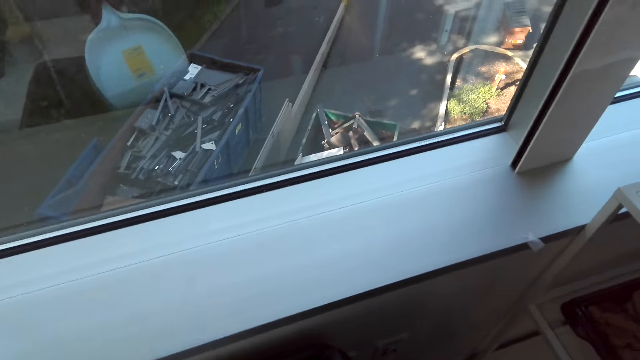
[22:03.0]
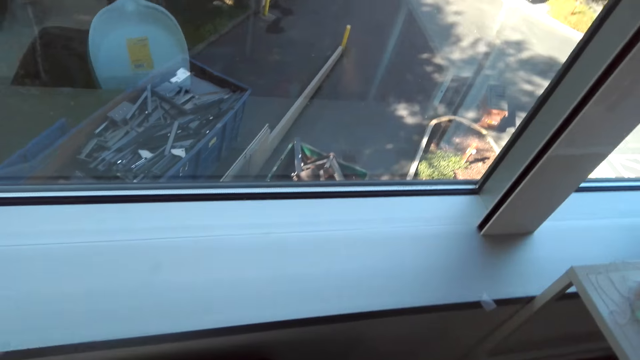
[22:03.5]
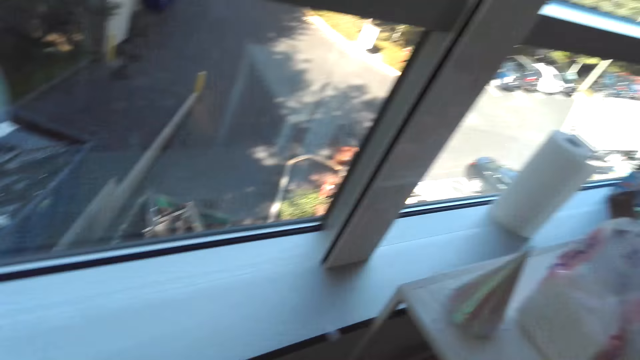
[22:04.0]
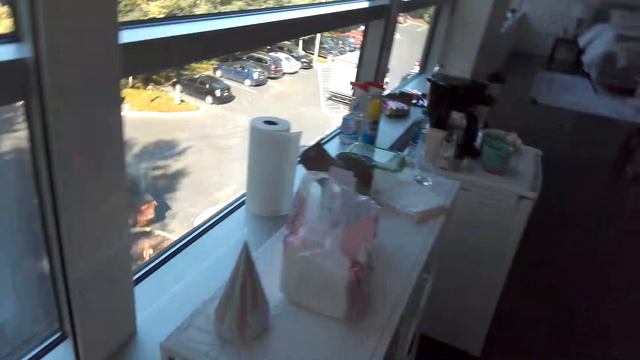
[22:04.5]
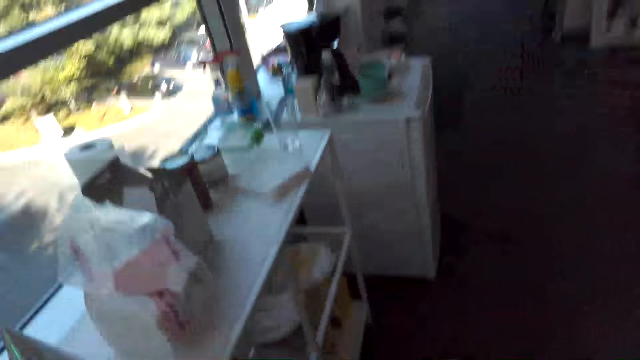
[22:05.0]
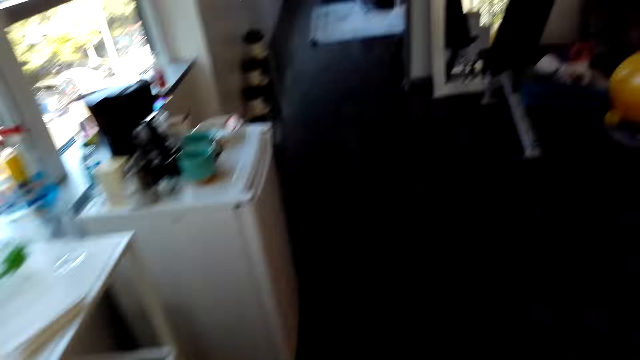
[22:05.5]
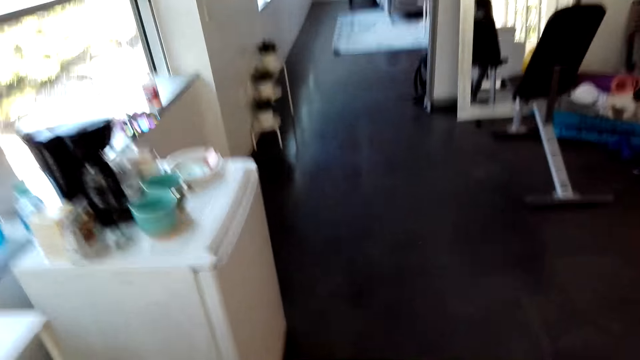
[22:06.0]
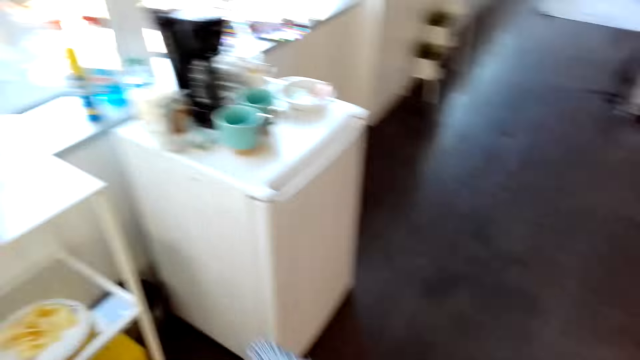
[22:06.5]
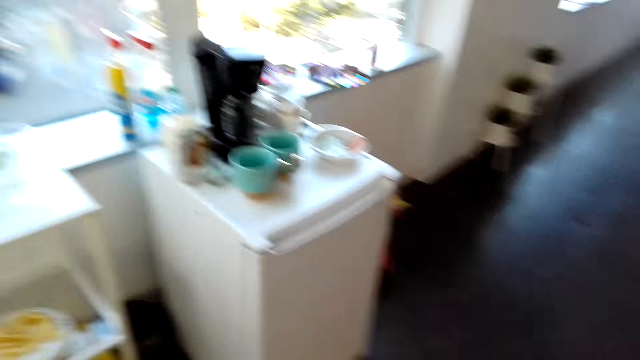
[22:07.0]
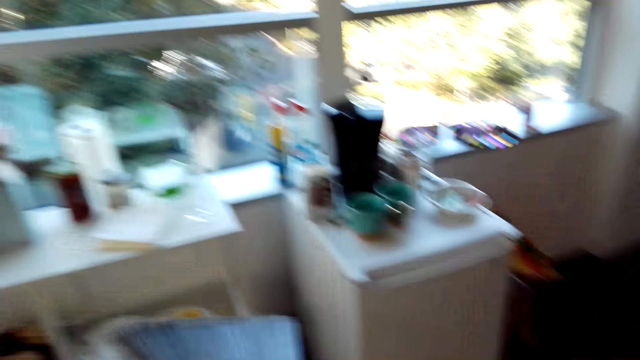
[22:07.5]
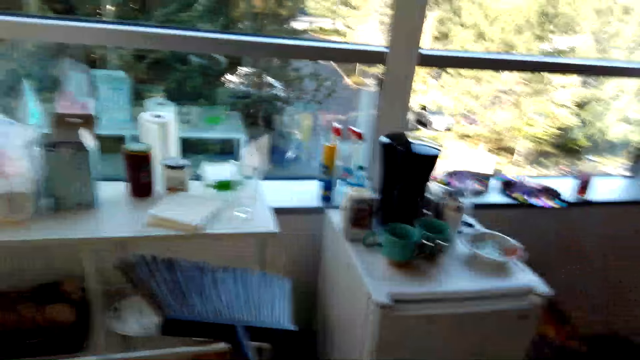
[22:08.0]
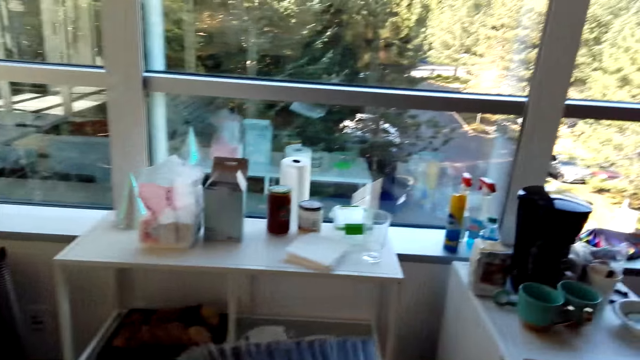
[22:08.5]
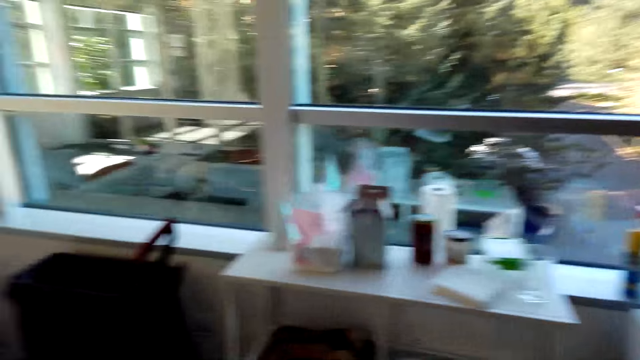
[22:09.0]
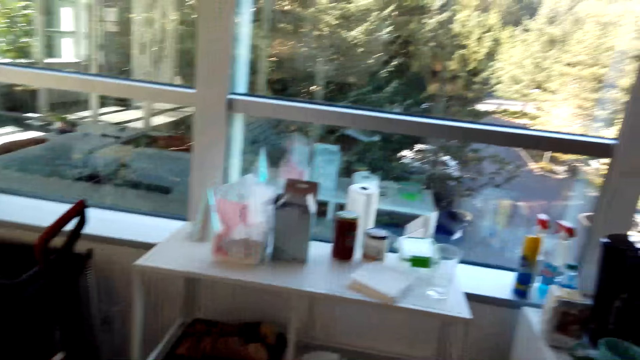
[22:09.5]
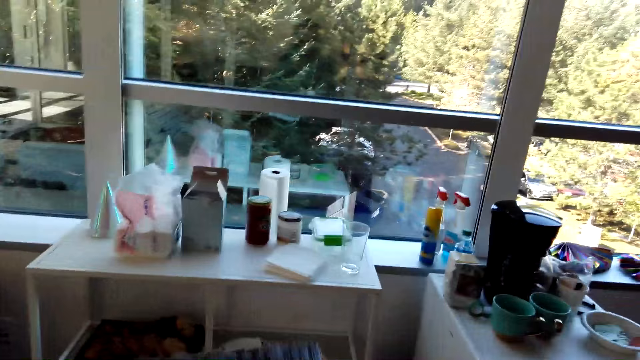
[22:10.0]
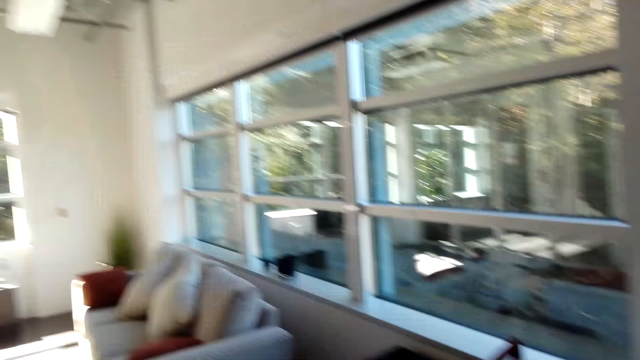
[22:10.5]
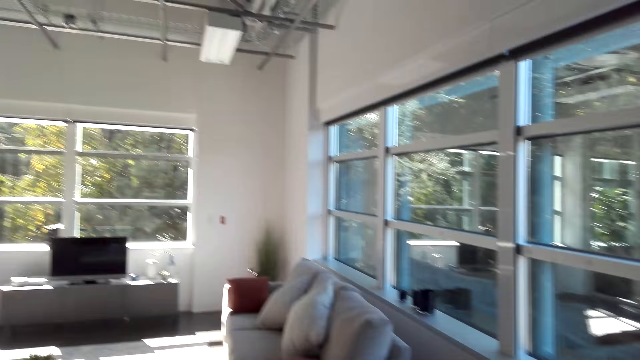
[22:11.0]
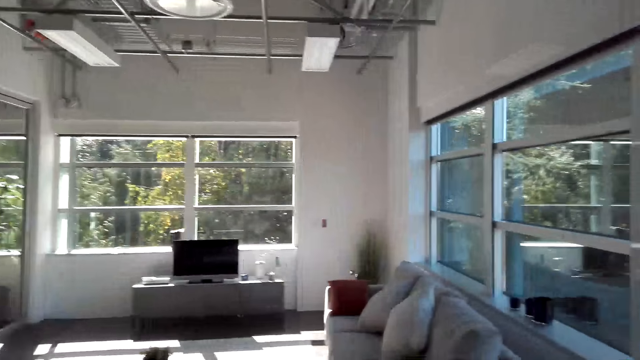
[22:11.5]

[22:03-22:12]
The camera wearer puts dirt on the dustbin. They walk in the house and hold a broom.

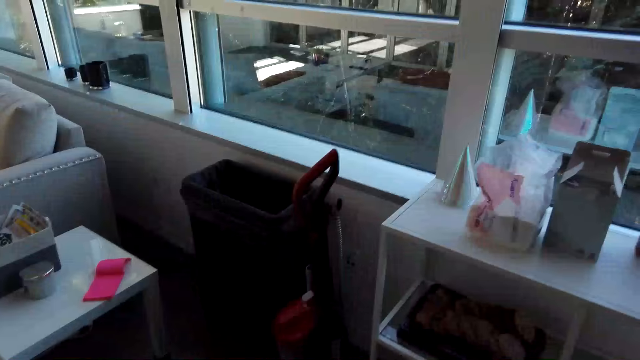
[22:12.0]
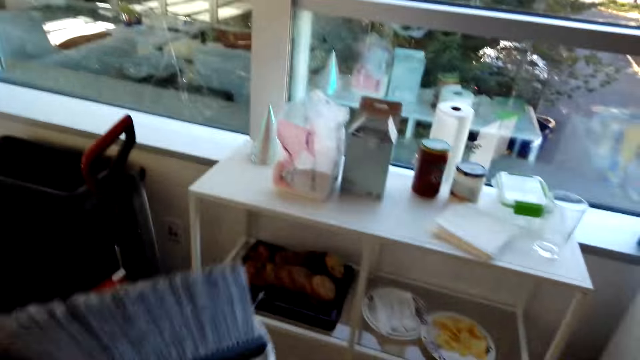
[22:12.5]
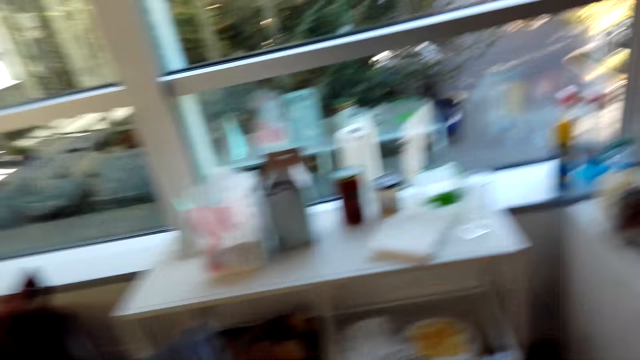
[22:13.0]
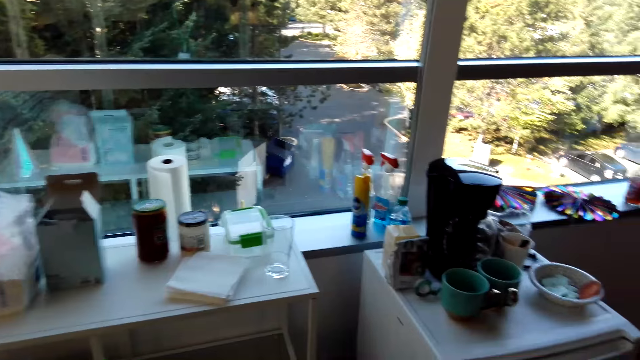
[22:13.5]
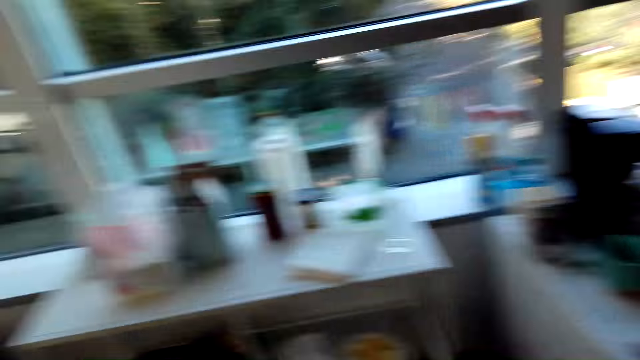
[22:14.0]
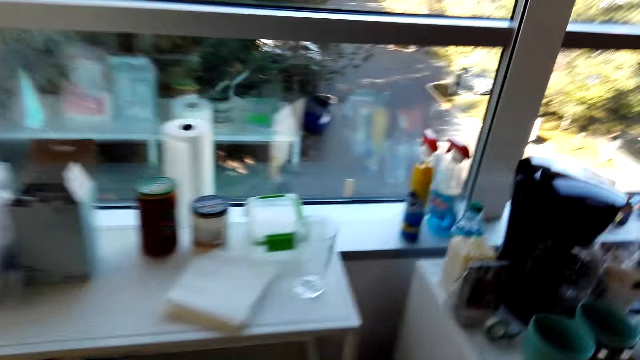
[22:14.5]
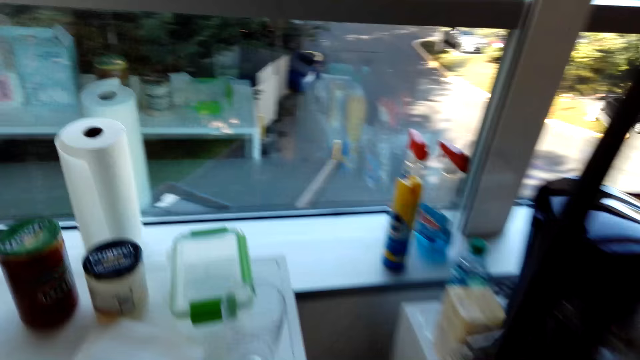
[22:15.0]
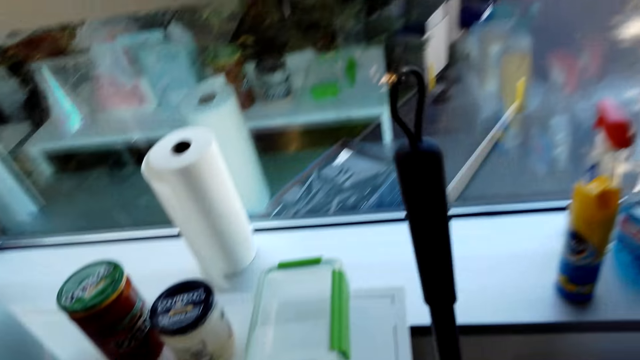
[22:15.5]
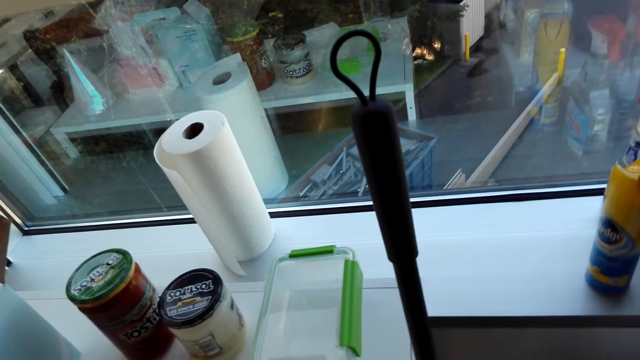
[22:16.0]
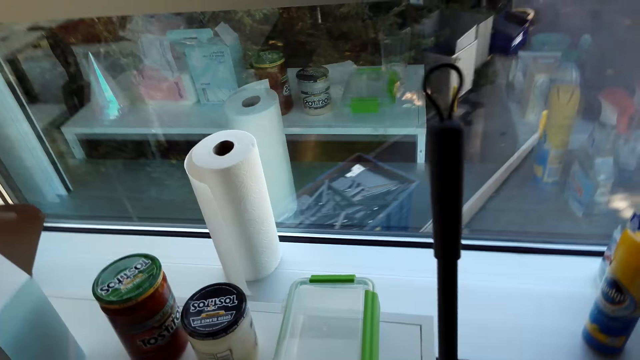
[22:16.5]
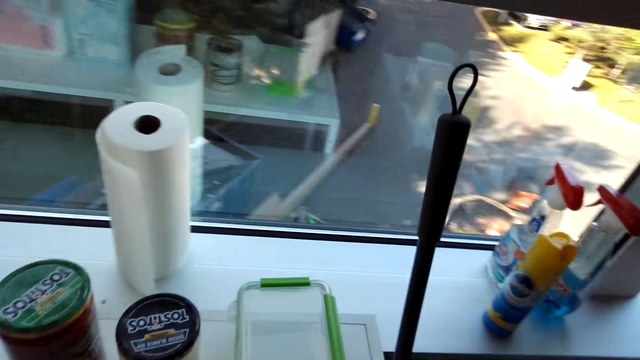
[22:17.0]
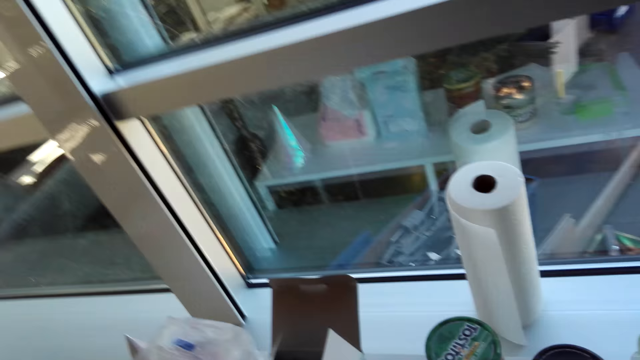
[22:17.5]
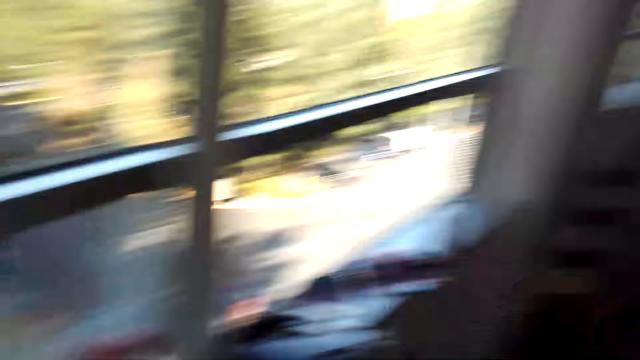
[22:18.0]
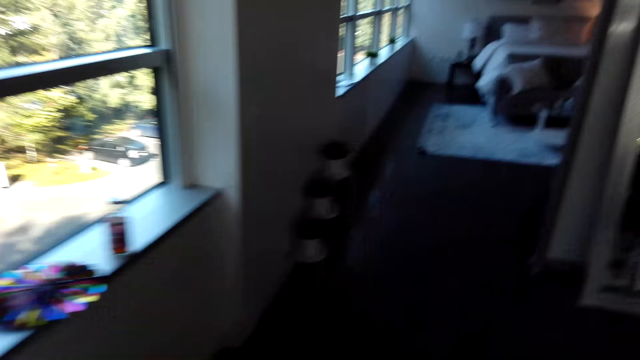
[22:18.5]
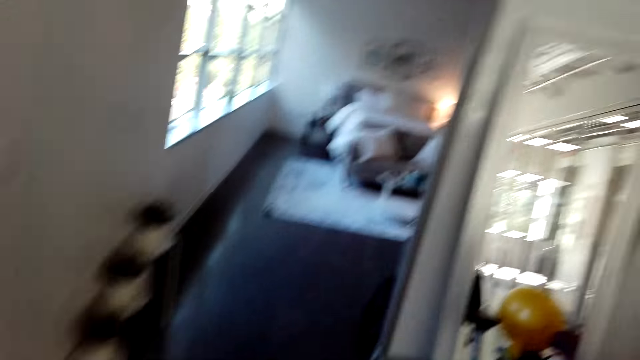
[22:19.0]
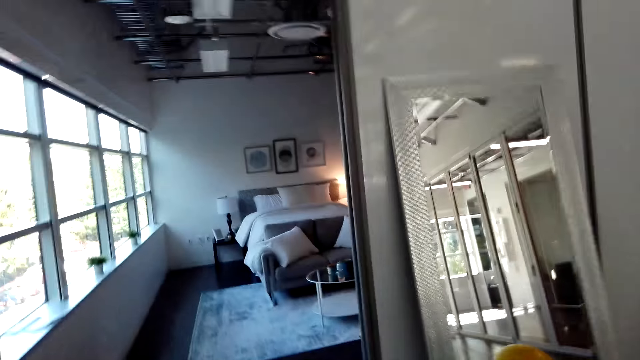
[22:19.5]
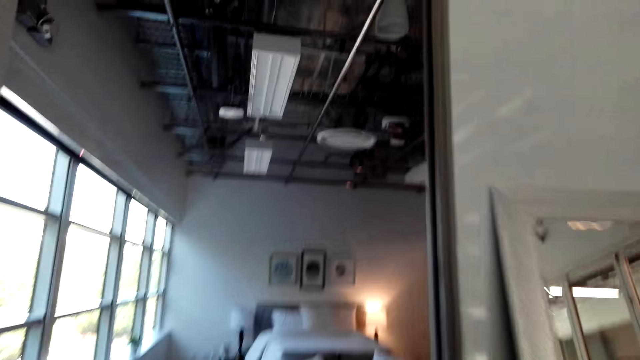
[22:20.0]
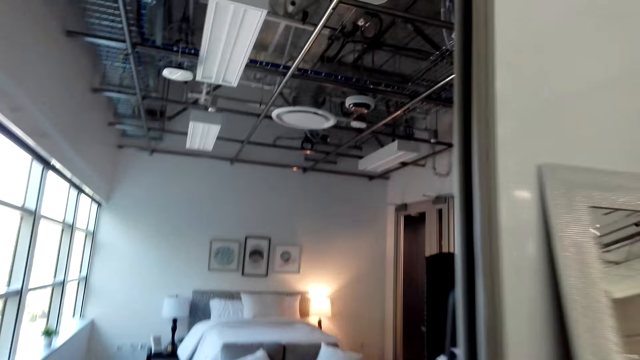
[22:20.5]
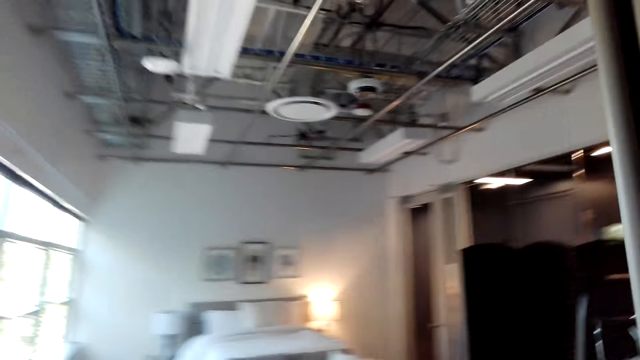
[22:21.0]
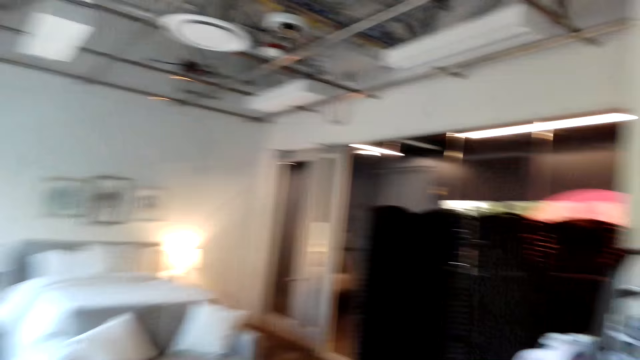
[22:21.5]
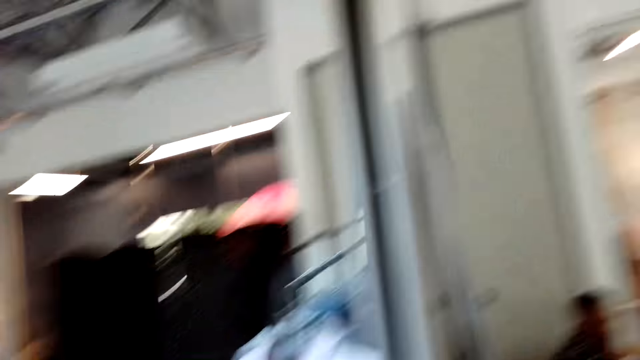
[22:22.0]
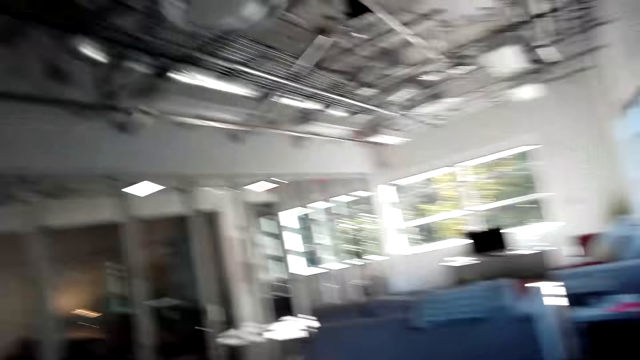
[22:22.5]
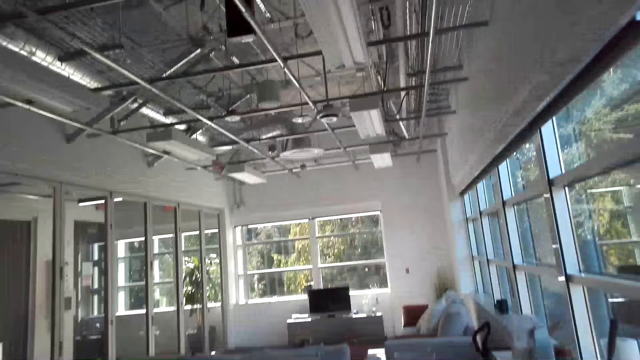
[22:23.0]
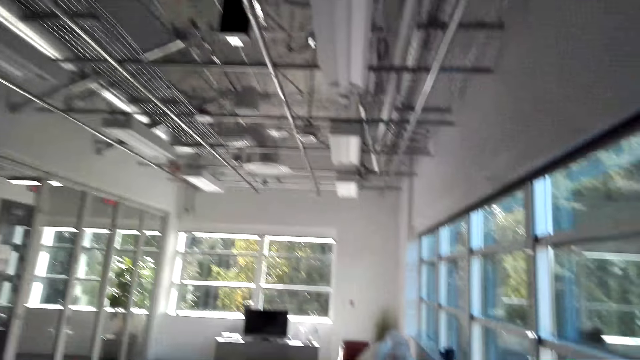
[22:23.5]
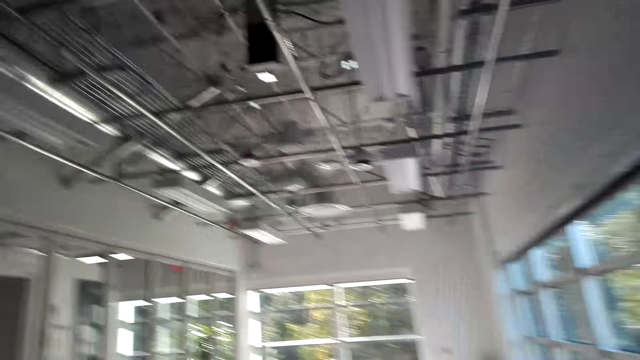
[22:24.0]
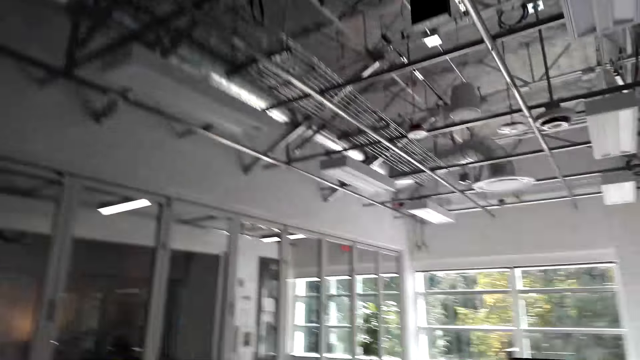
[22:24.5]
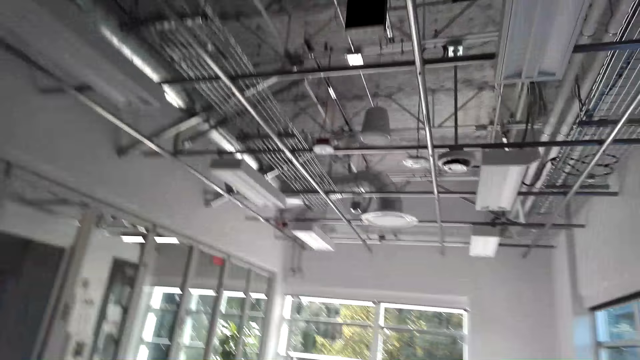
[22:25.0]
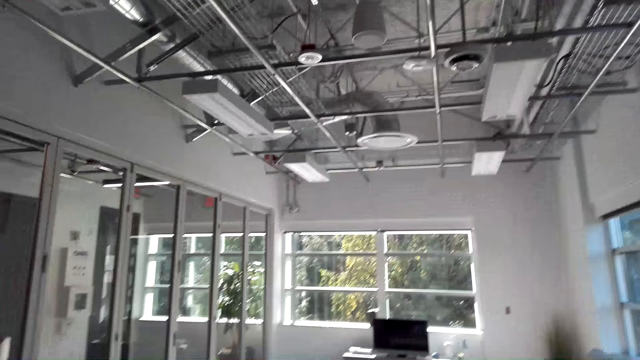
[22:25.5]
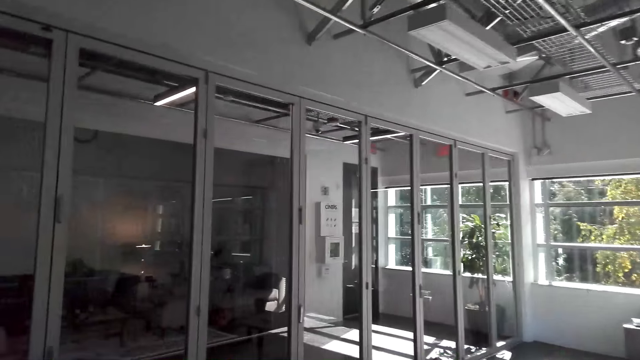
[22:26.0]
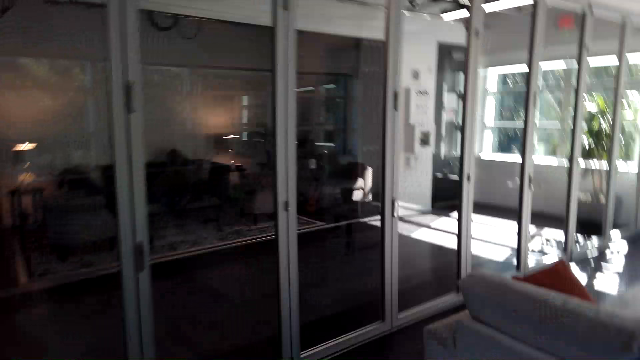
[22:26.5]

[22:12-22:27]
The camera wearer interacts with someone. They put down a broom. They walk around the room in the house.
